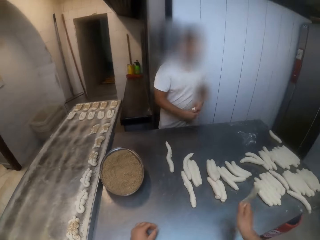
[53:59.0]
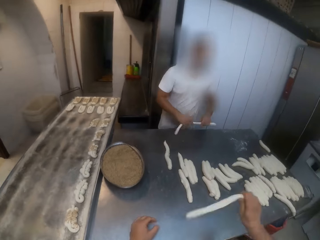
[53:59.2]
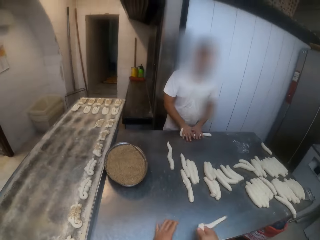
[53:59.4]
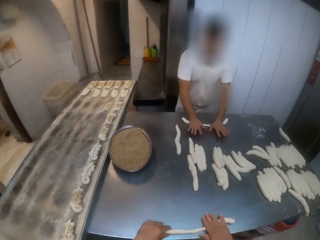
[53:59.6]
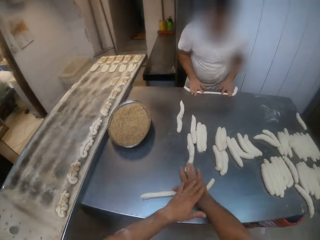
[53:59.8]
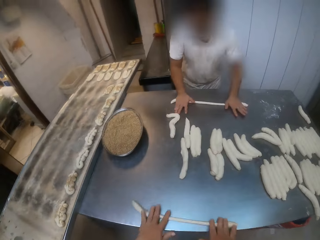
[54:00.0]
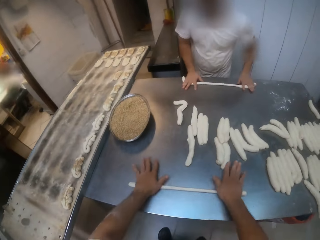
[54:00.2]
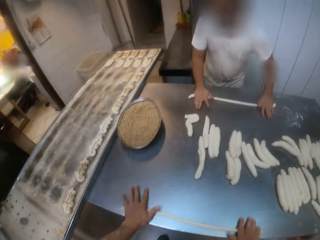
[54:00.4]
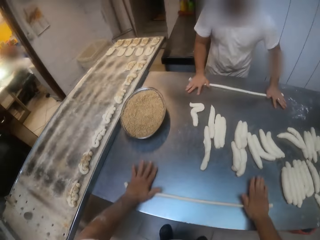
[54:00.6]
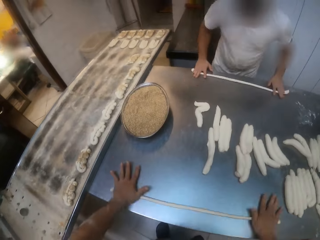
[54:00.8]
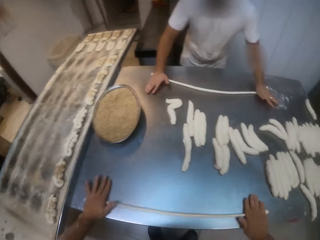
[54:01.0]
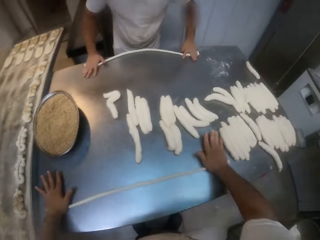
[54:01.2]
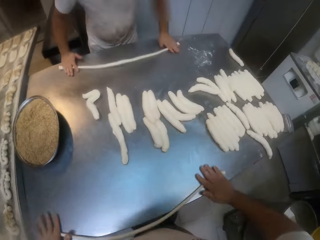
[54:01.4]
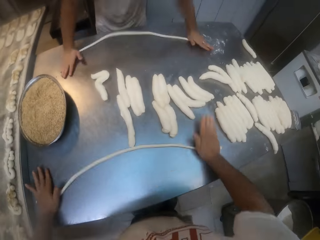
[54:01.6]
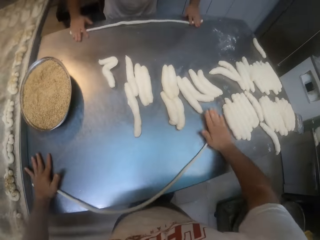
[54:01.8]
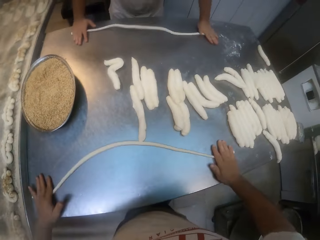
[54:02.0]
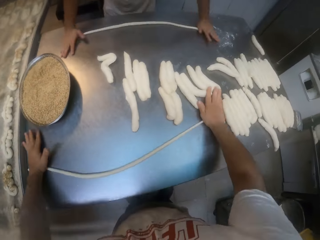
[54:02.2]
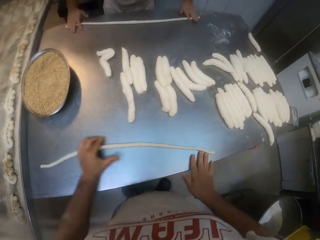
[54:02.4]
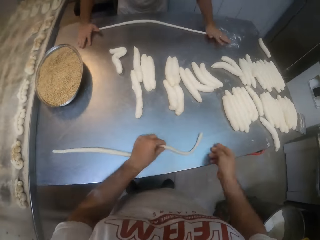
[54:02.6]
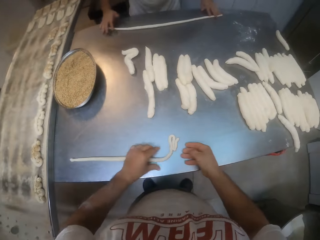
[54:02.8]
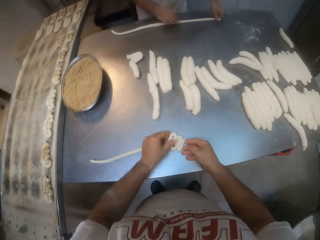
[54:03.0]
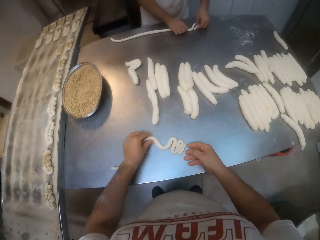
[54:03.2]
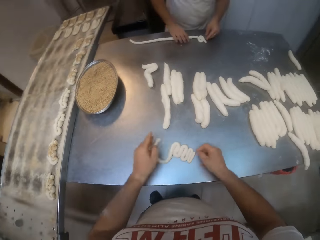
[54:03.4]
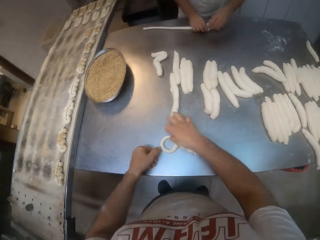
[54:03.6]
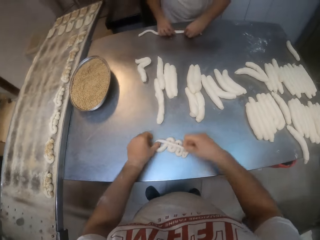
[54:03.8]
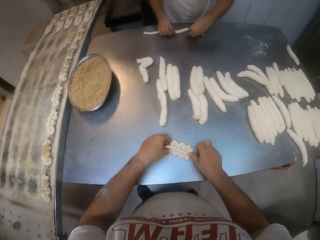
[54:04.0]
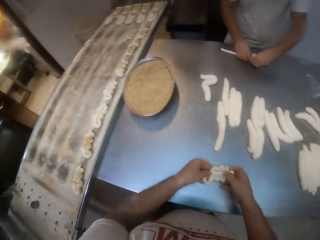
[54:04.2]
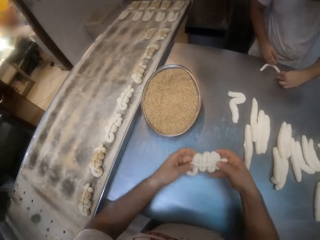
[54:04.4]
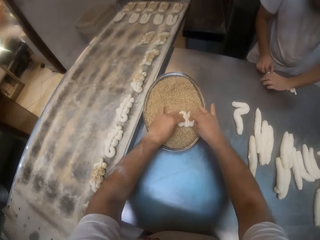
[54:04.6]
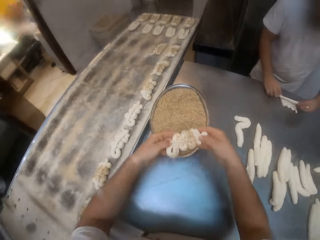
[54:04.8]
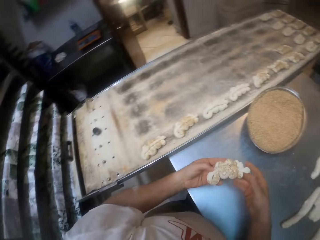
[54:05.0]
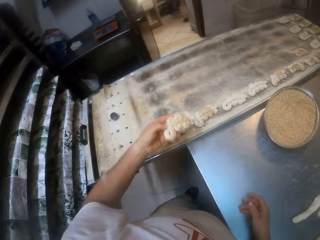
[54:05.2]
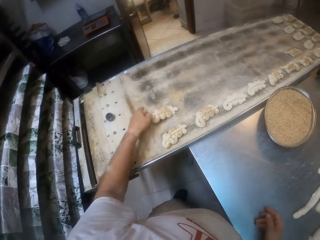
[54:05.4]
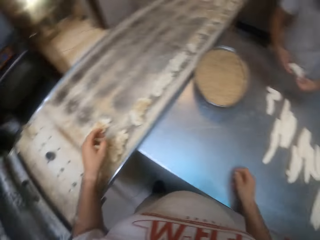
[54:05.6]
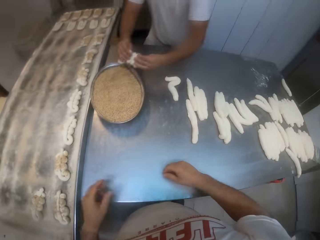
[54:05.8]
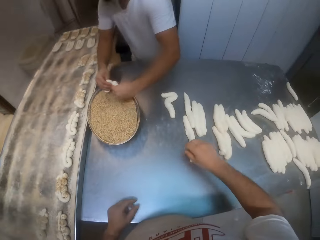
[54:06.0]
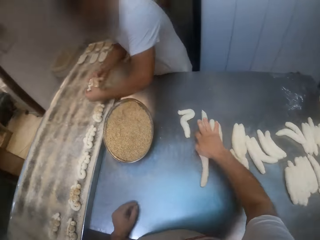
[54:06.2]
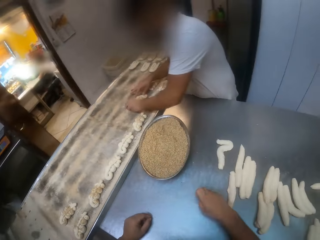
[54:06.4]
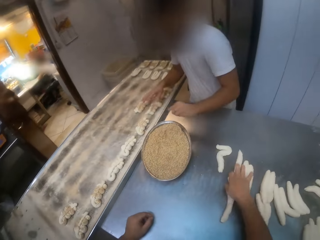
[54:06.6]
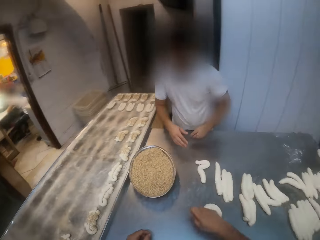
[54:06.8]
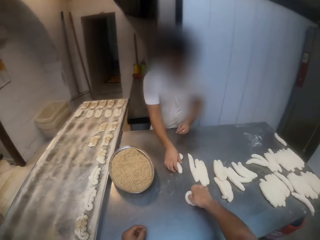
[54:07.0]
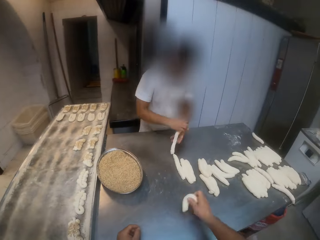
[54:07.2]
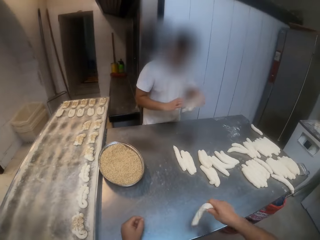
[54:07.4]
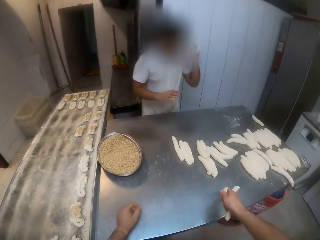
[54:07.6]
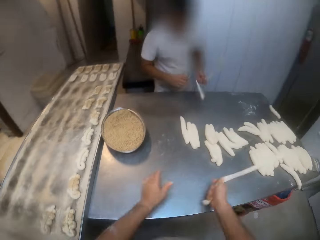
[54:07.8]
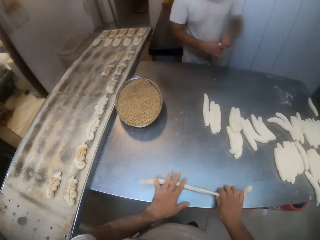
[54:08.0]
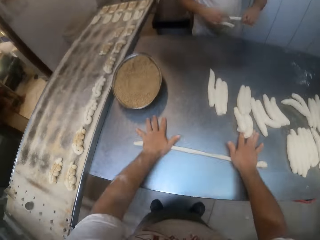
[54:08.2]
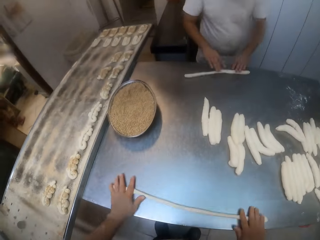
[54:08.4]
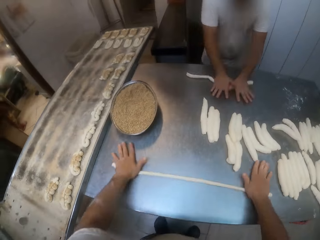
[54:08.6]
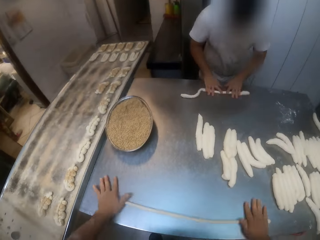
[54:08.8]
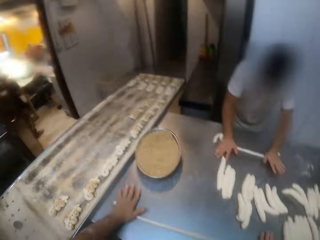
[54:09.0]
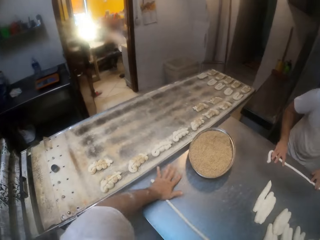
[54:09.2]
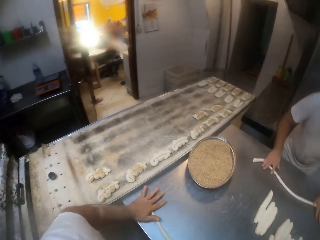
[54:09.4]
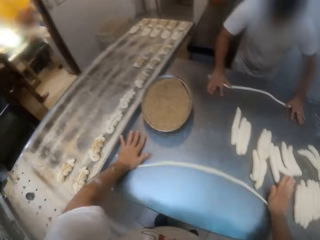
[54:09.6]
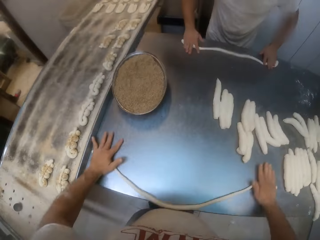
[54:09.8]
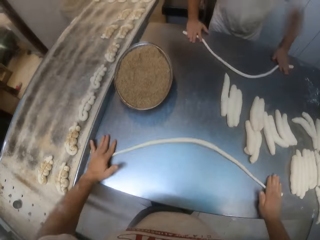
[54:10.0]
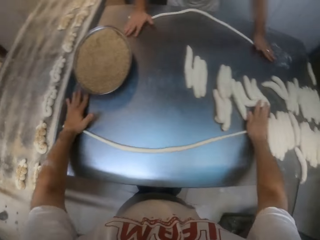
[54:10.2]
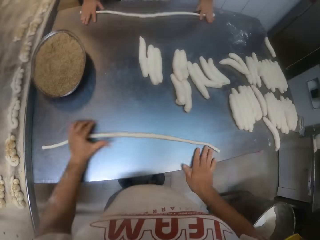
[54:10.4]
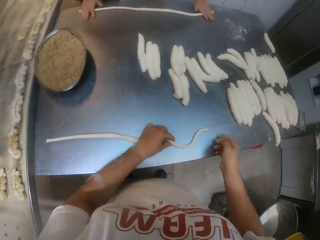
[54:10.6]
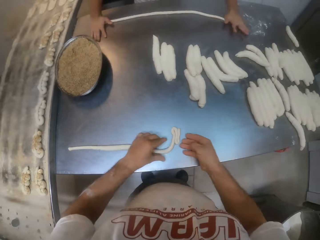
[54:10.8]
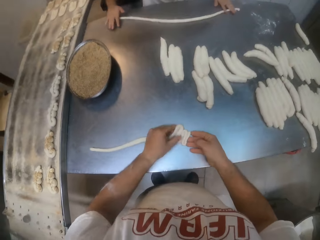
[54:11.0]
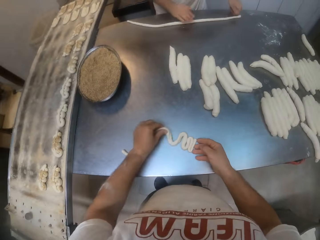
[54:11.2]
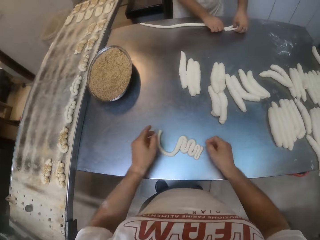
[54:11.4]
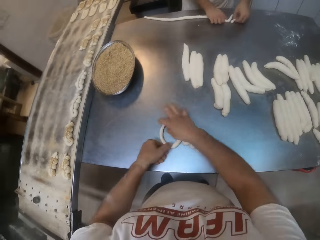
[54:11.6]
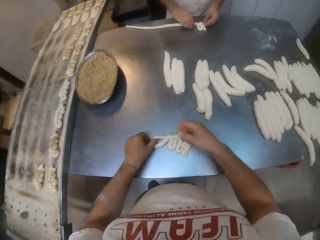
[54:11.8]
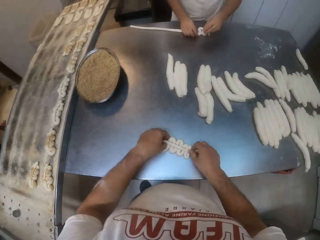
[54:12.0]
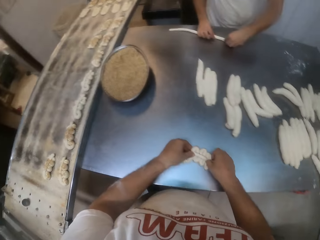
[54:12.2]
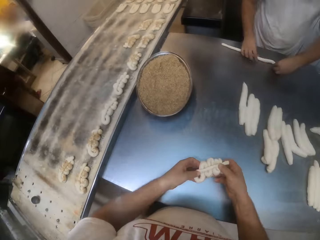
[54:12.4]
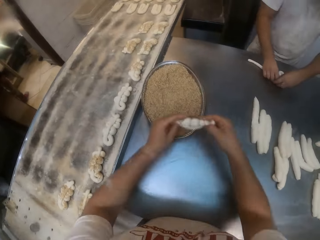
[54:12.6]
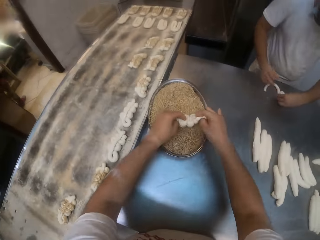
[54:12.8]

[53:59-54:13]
The camera wearer kneads the dough. The man rolls a dough on the table with both hands. The camera wearer rolls a dough on the table with both hands. The man folds the dough on the table with both hands. The camera wearer folds the dough on the table with both hands. He shapes the dough. He dips the dough in the plate of sugar on the table with both hands. He drops the dough on the tray with his left hand. The man dips the dough in the plate of sugar on the table with both hands and drops the dough on the table with both hands. The camera wearer picks the dough. He kneads the dough. The man rolls a dough on the table with both hands. The camera wearer rolls a dough on the table with both hands. He folds the dough on the table with both hands. The man folds the dough on the table with both hands. The camera wearer shapes the dough.

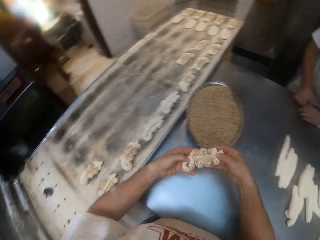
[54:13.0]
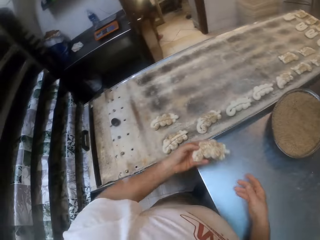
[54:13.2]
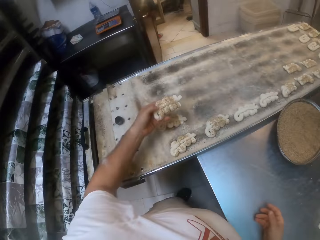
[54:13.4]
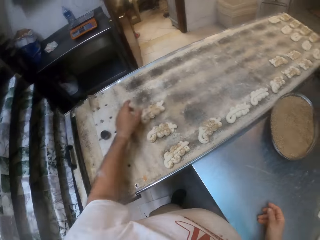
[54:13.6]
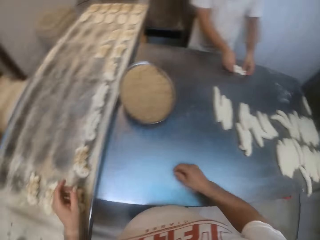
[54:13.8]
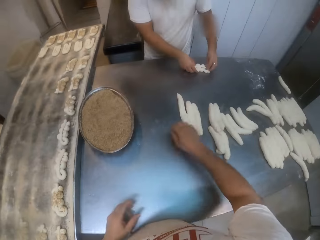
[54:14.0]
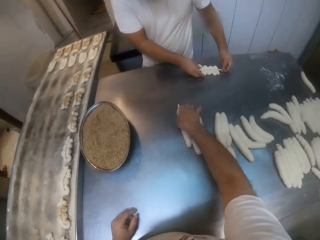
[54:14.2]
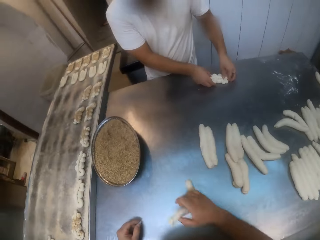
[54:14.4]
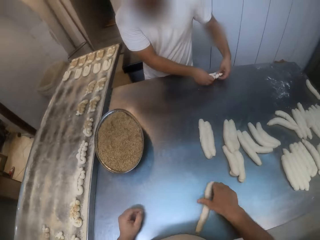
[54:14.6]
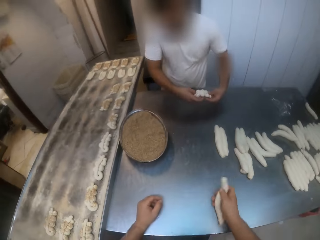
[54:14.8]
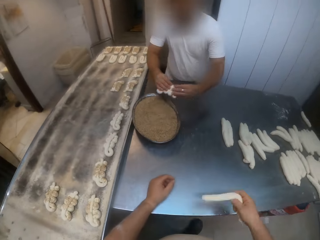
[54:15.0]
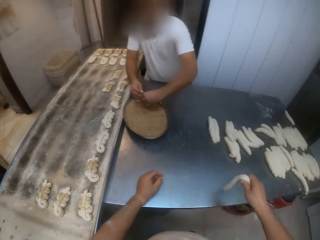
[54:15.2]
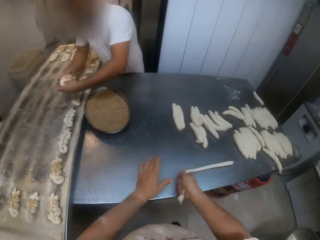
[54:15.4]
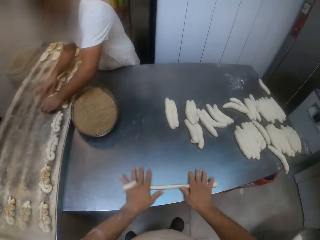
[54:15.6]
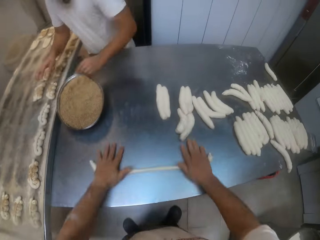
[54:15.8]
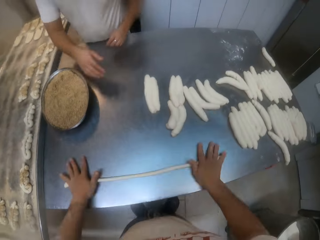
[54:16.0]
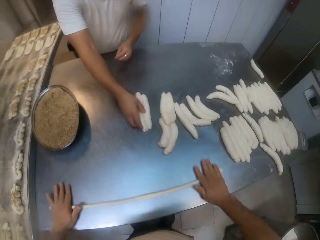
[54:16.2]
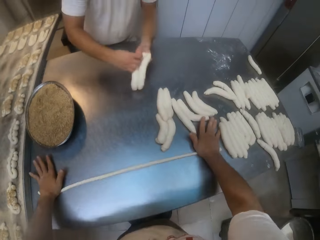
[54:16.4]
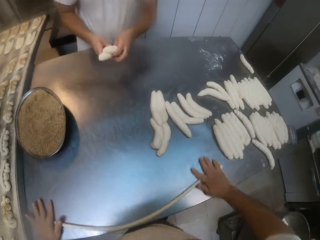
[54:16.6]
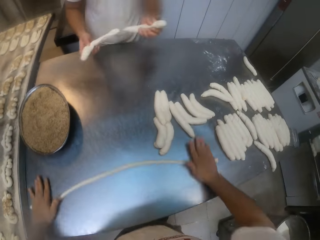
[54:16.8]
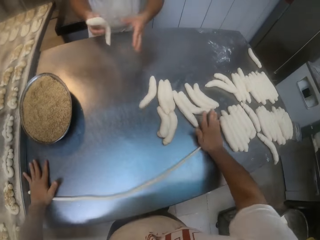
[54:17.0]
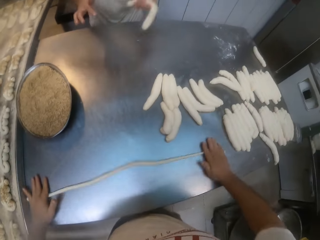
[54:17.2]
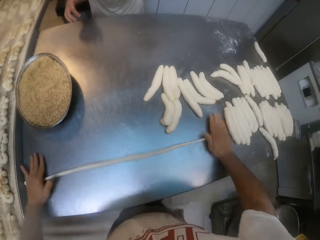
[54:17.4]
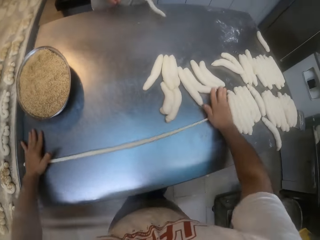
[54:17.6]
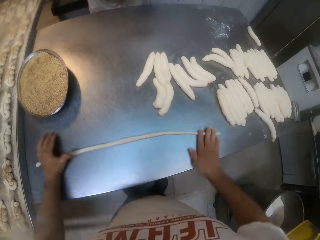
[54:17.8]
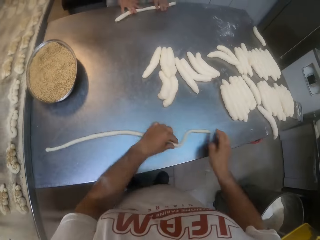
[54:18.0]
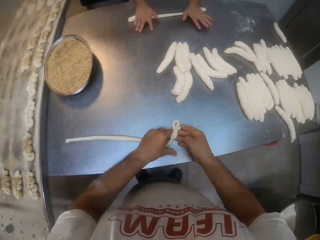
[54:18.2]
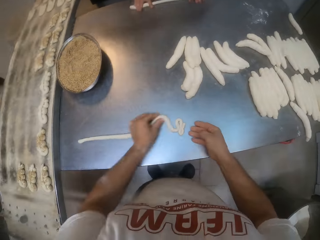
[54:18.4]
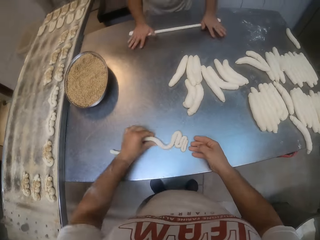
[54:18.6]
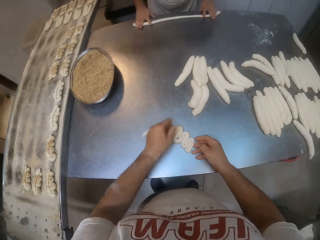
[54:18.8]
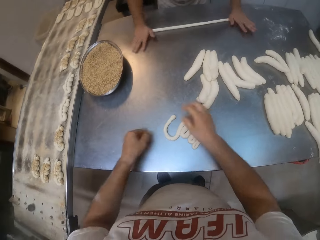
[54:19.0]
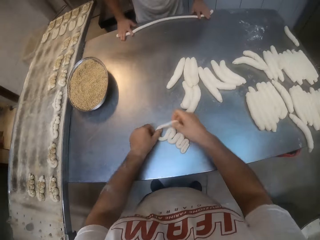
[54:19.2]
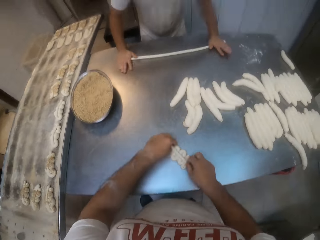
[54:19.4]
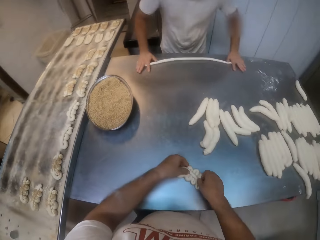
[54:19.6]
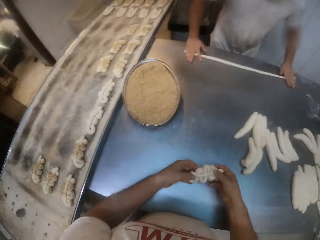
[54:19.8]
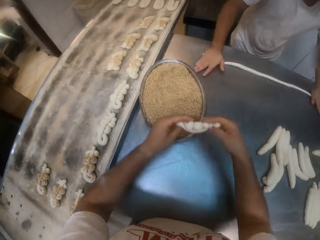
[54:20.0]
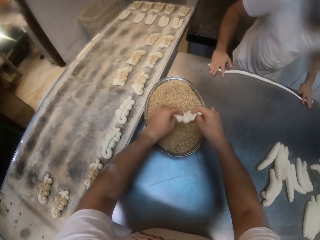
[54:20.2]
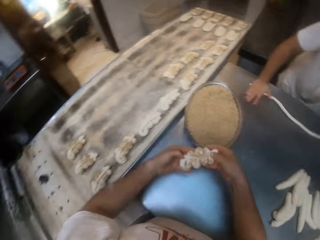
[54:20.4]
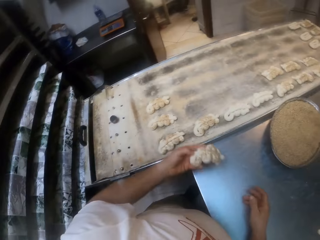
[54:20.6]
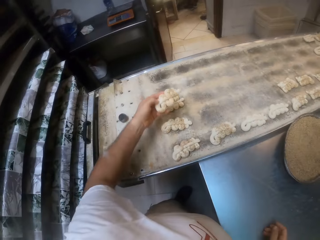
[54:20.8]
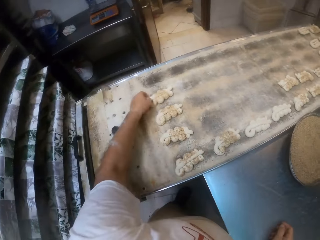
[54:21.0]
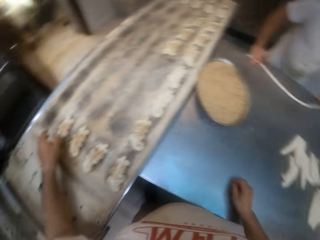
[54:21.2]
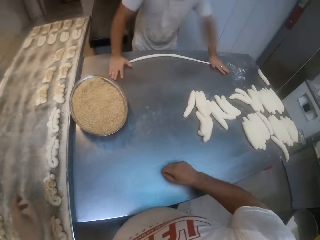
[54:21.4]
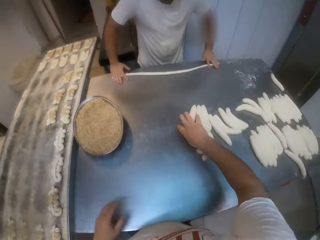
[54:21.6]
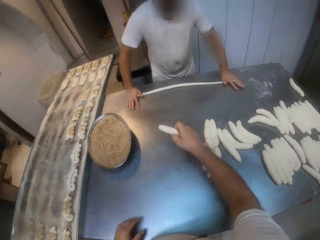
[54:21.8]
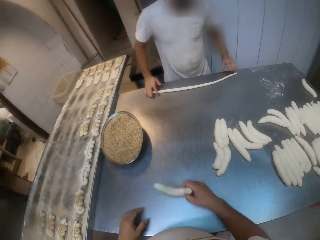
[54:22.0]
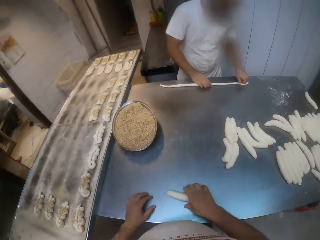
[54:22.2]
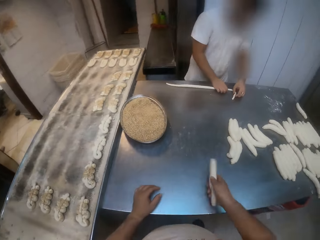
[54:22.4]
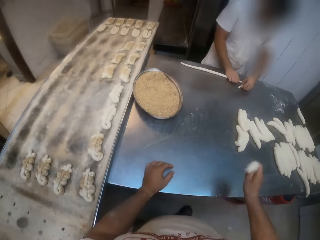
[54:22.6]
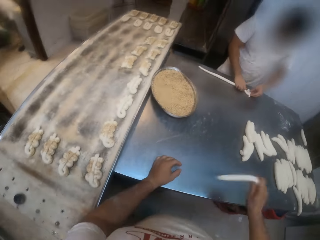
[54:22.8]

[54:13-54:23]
The camera wearer dips the dough in the plate of sugar on the table with both hands. He drops the dough on the tray with his left hand. He picks the dough. The man dips the dough in the plate of sugar on the table with both hands. The camera wearer rolls a dough on the table with both hands. He kneads the dough. The man drops the dough on the table with both hands and rolls a dough on the table with both hands. The camera wearer folds the dough on the table with both hands. He shapes the dough. He dips the dough in the plate of sugar on the table with both hands. He drops the dough on the tray with his left hand. He picks the dough. The man folds the dough on the table with both hands.
